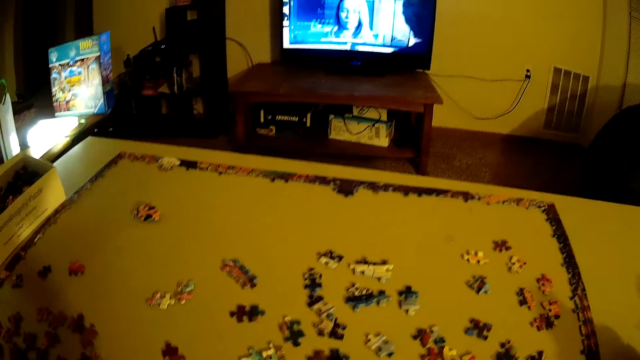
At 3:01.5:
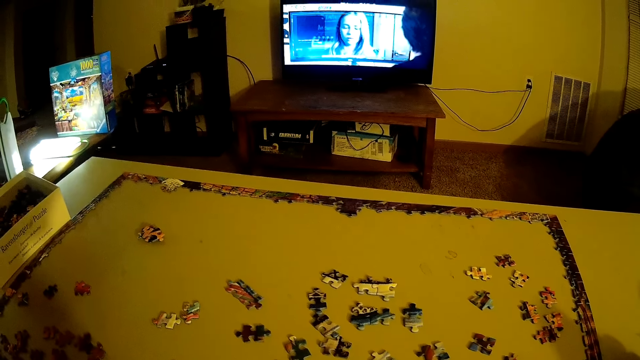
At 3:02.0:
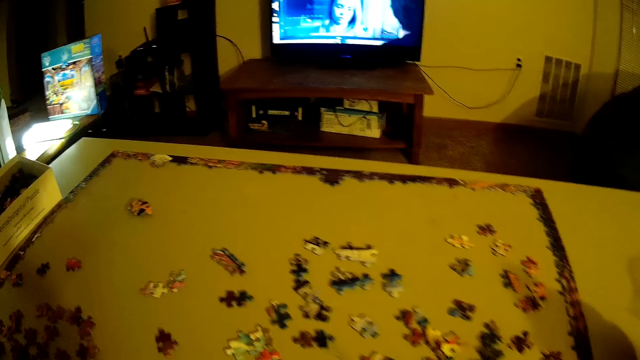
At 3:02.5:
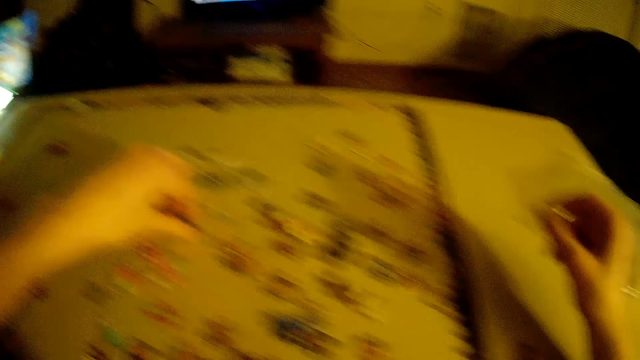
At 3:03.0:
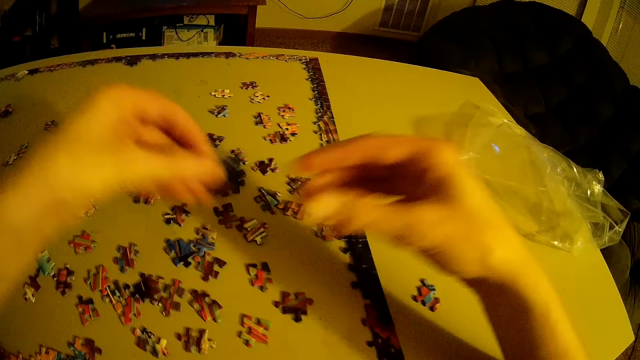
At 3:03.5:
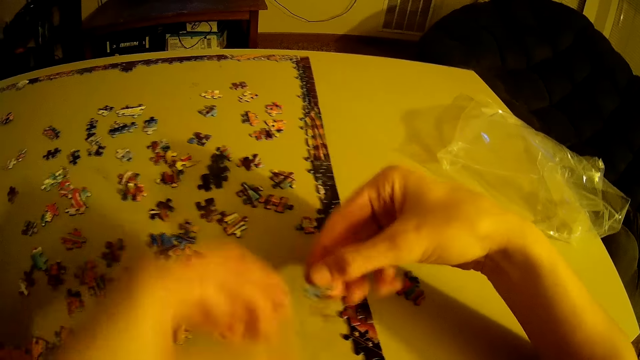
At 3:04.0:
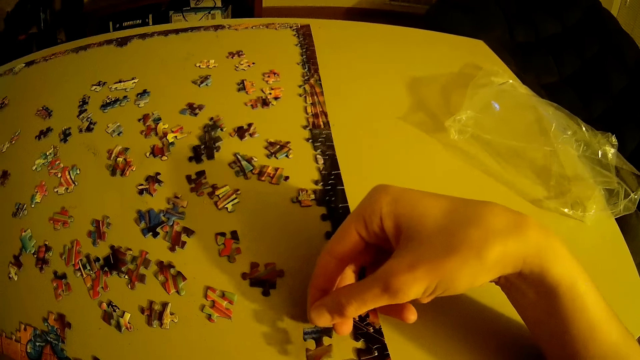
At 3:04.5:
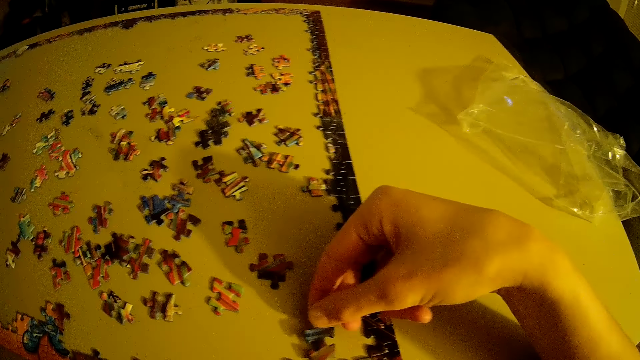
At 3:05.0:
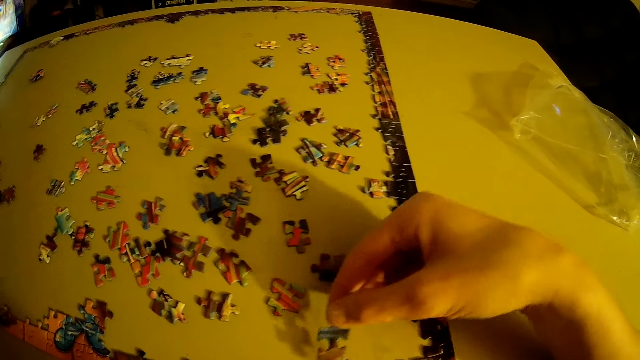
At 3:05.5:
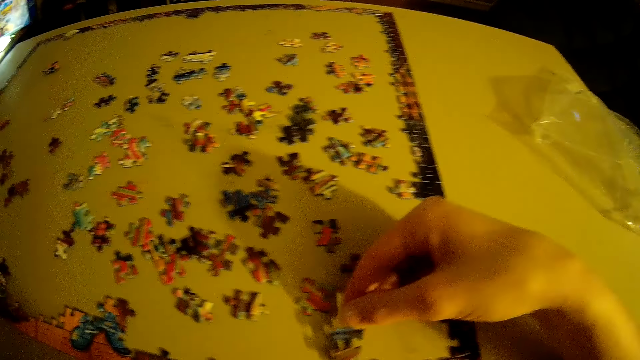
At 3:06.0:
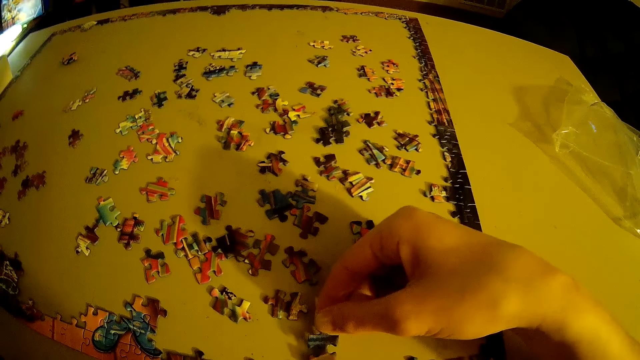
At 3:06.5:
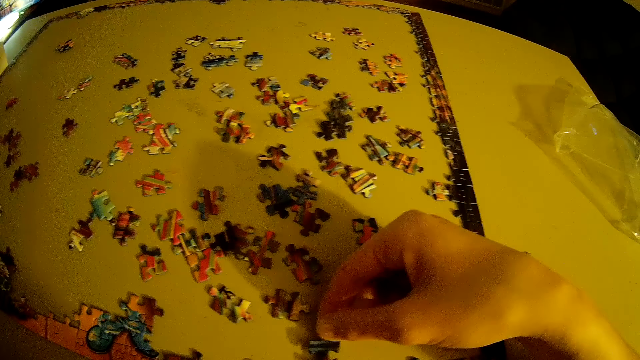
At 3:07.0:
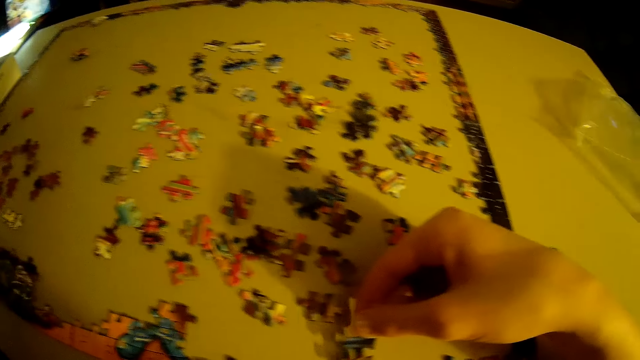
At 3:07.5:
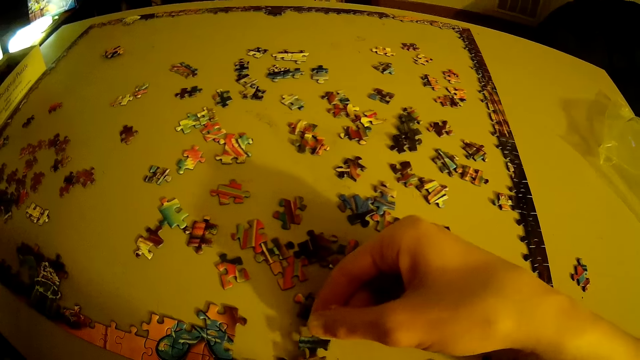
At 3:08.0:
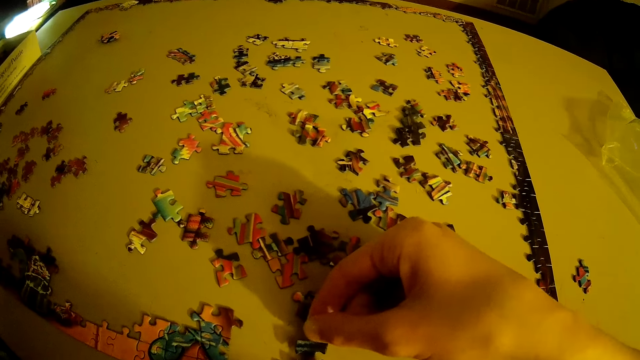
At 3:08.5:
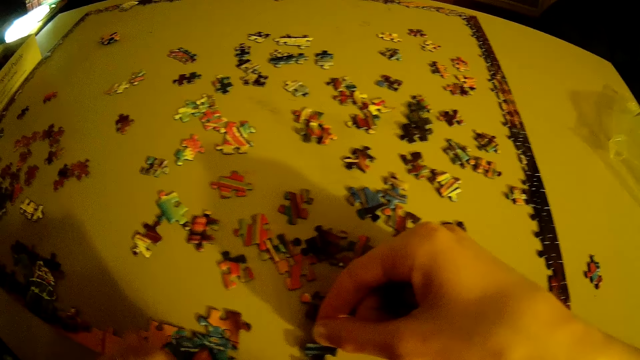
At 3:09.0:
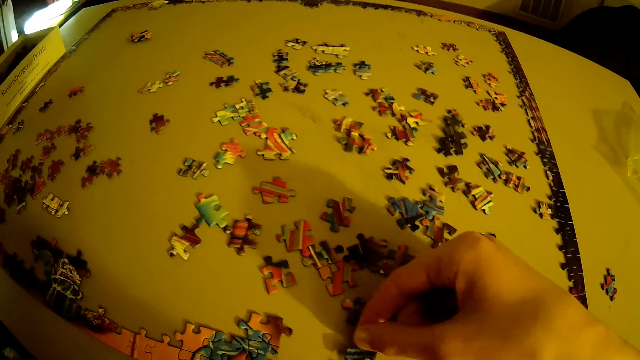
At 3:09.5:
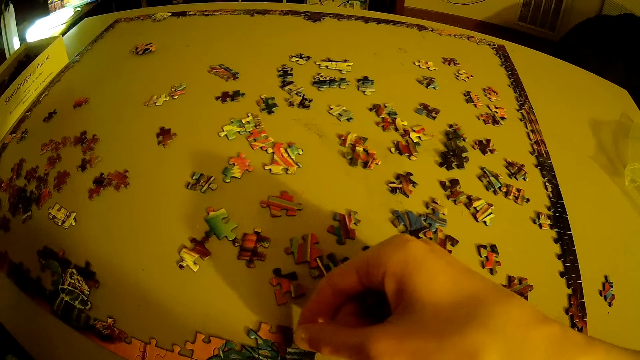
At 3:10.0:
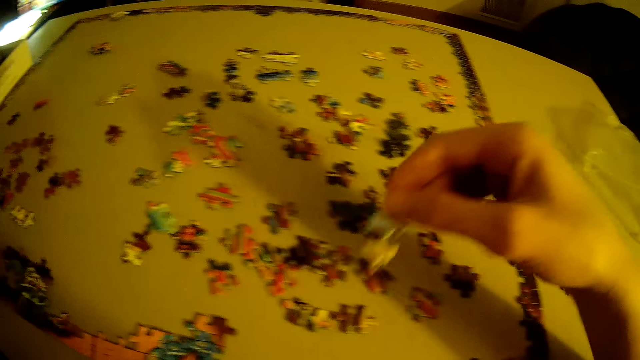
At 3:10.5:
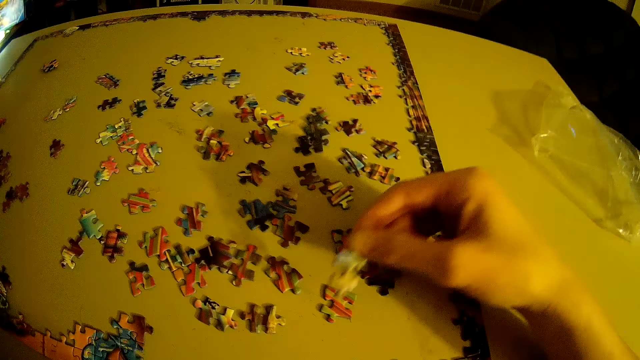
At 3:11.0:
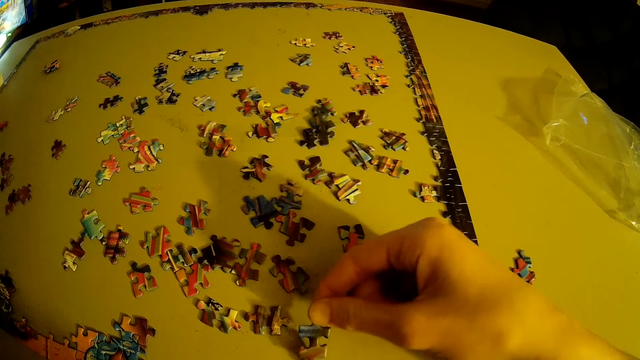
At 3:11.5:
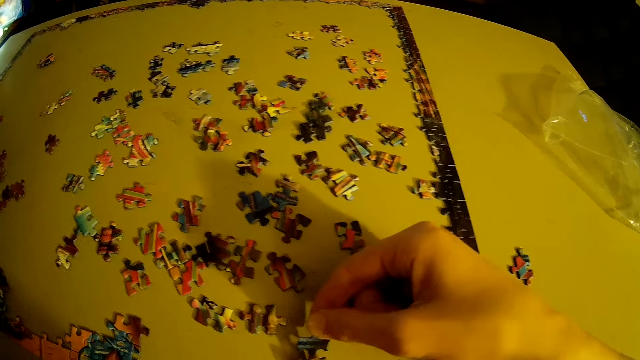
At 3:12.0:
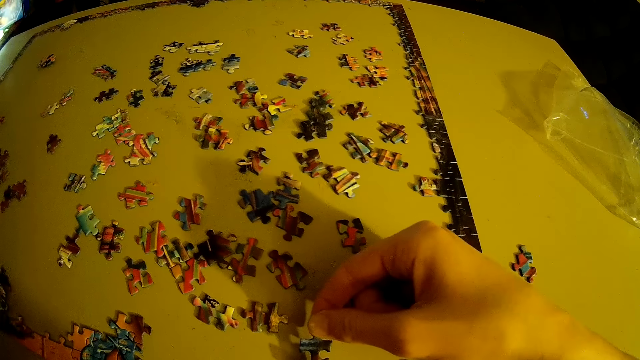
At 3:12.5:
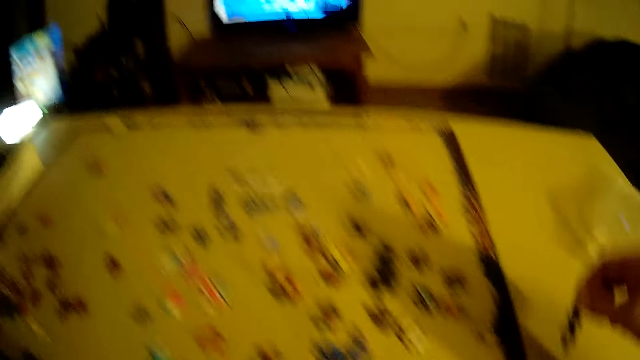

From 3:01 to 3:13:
The camera wearer takes a puzzle piece. They put the puzzle piece on the table.

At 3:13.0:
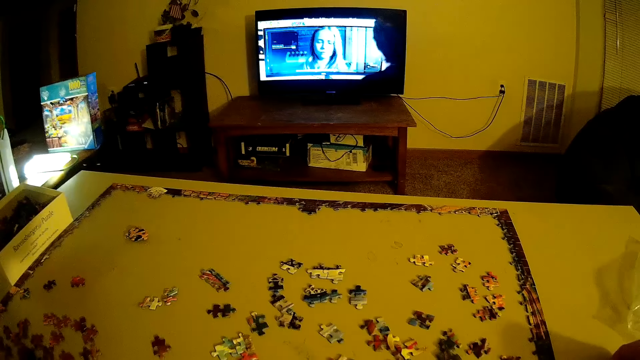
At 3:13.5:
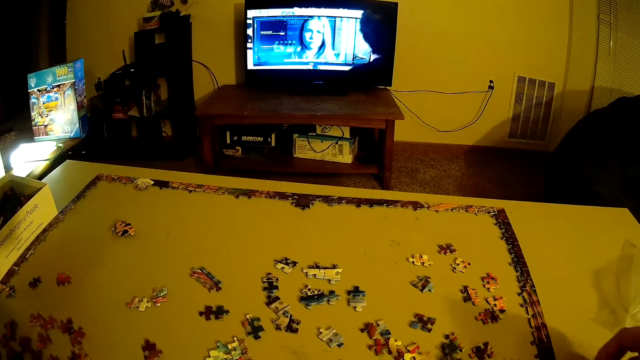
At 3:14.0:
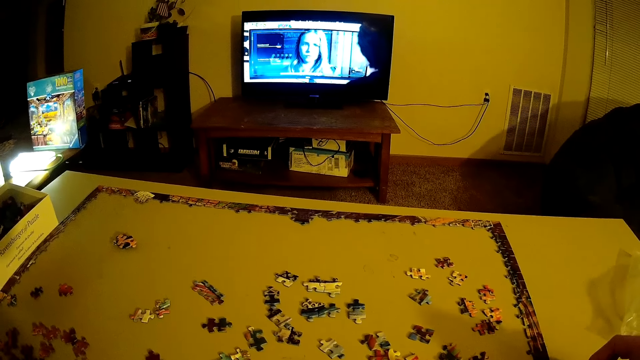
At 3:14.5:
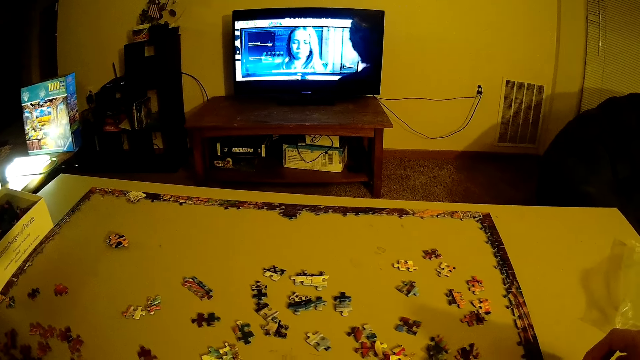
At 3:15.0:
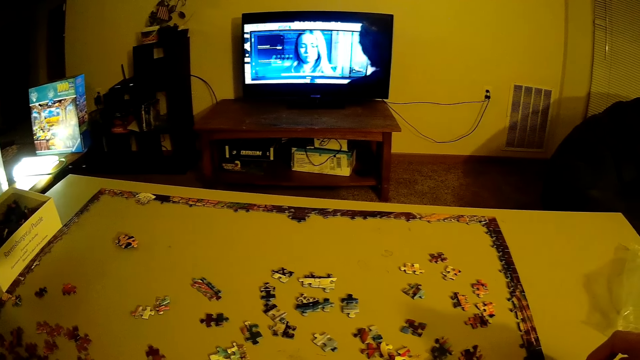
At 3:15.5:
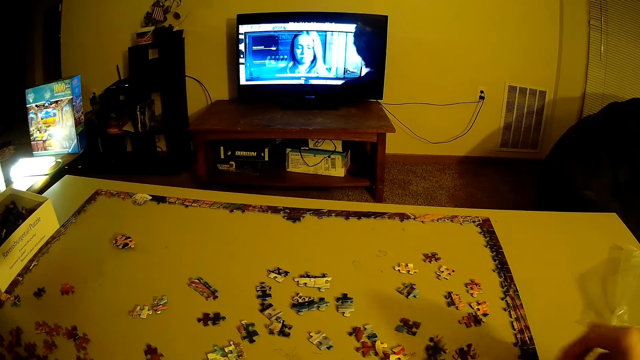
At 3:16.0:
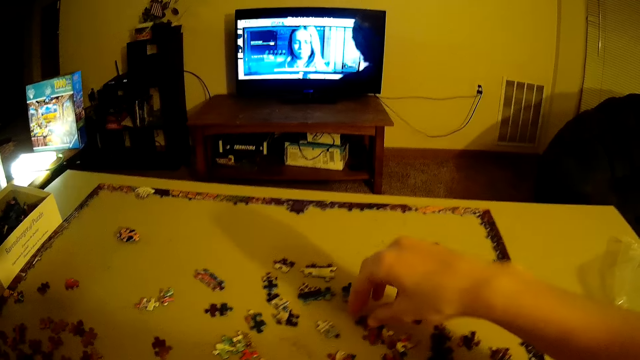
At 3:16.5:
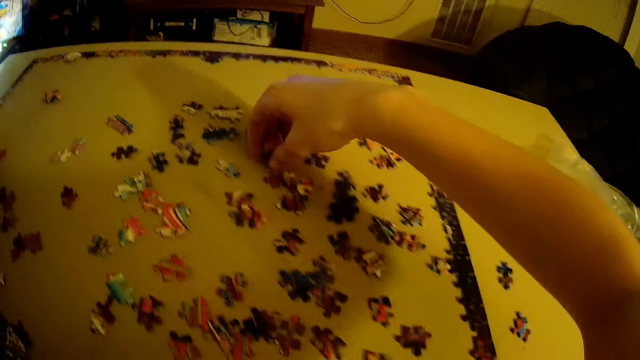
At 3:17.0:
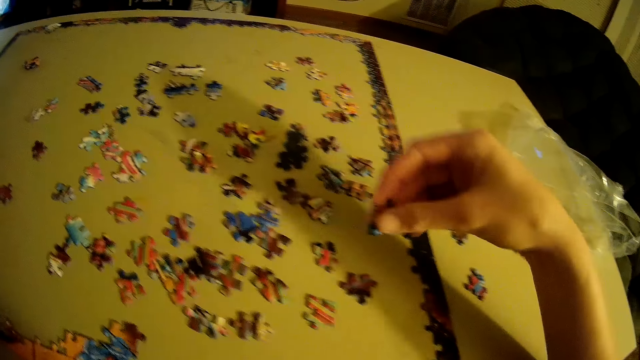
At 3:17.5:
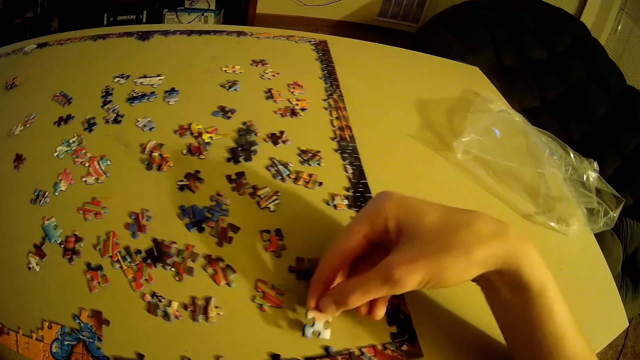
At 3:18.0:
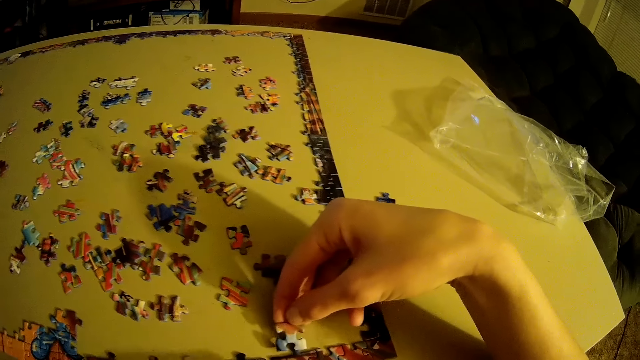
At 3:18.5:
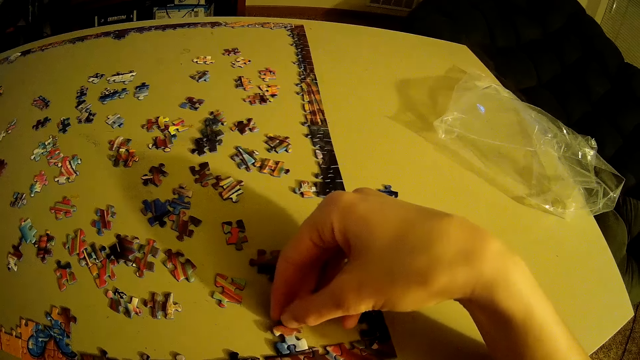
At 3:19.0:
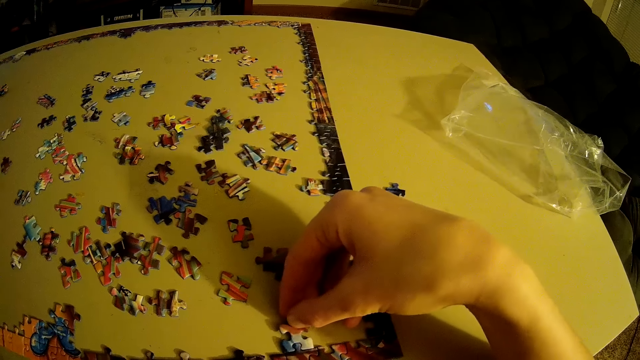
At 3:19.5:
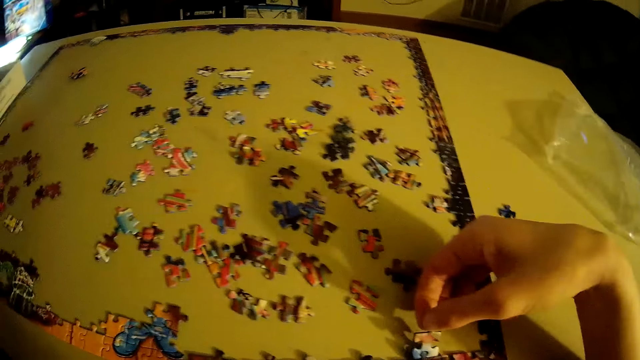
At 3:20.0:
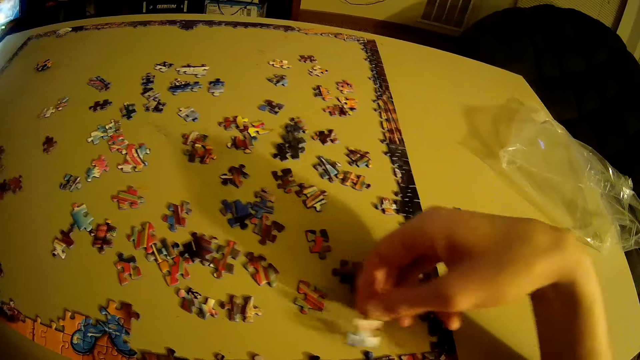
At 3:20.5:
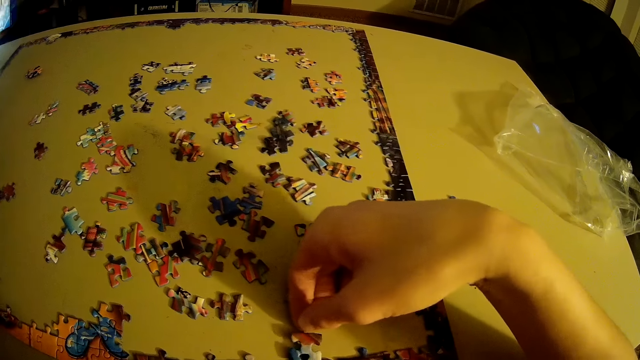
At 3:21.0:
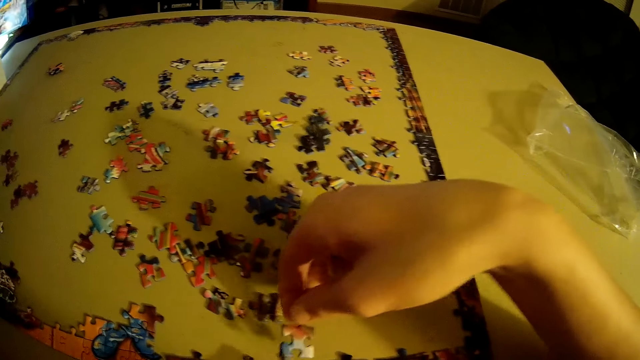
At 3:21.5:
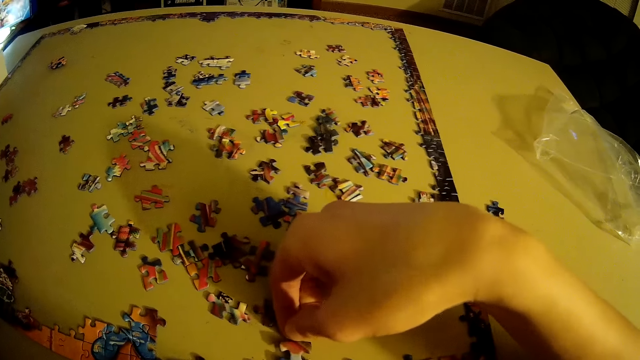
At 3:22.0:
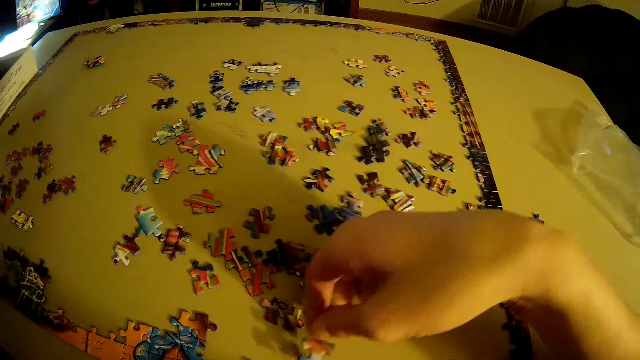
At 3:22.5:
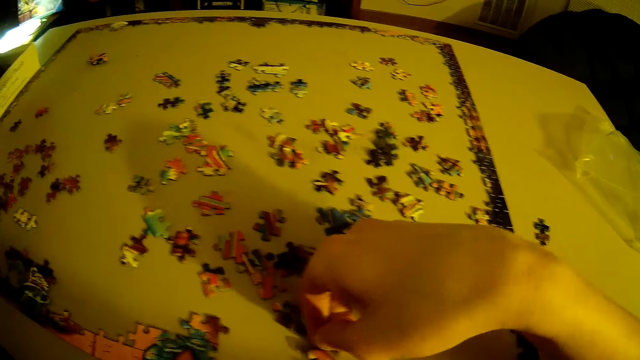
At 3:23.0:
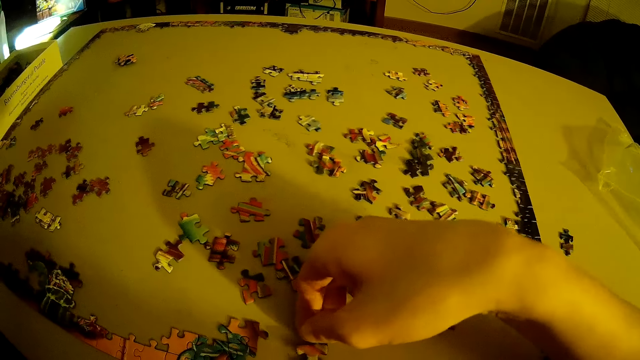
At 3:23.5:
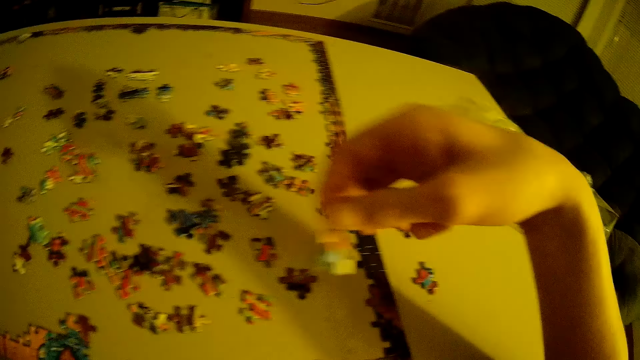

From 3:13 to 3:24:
The camera wearer takes a puzzle piece.
